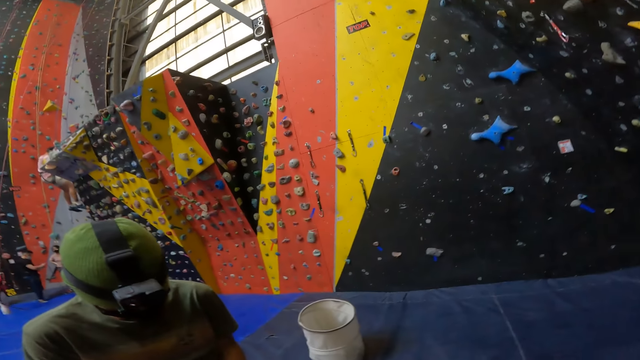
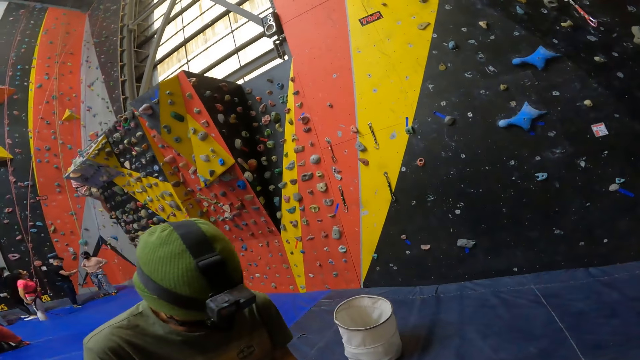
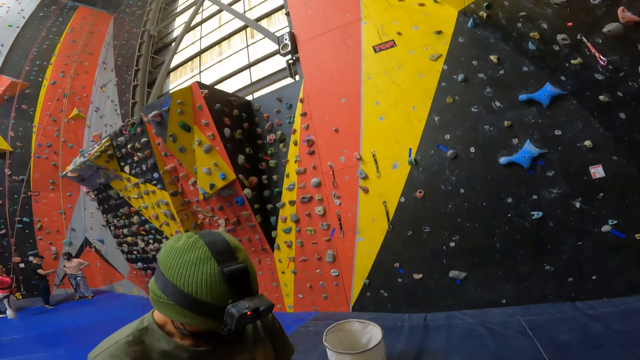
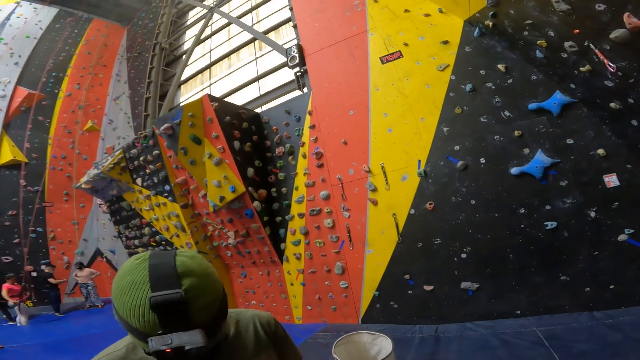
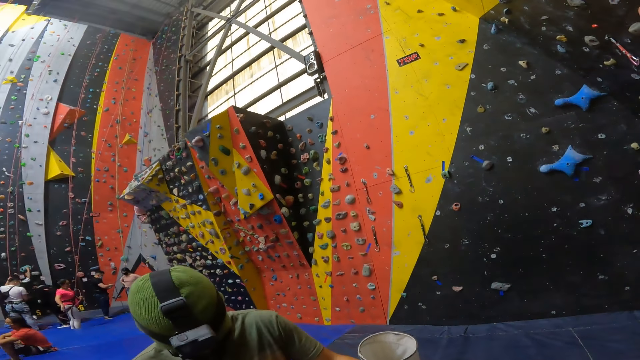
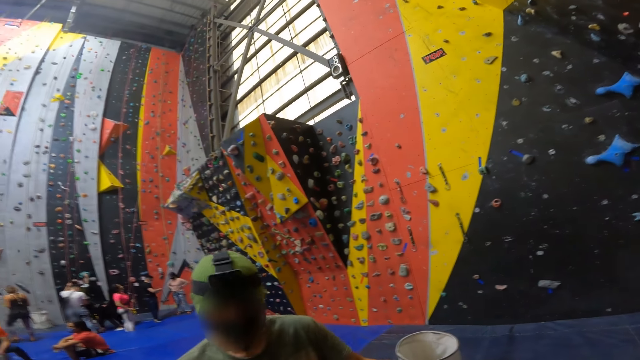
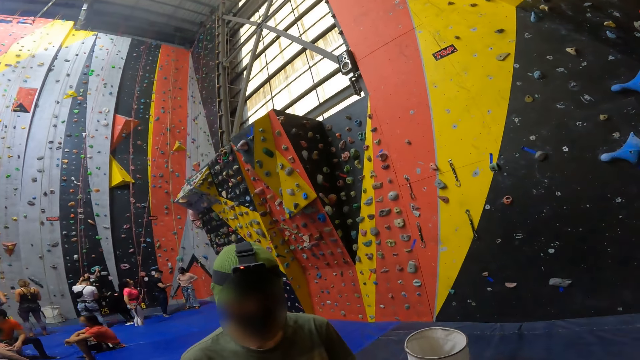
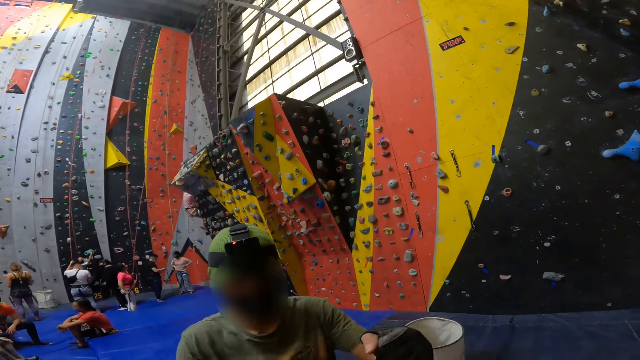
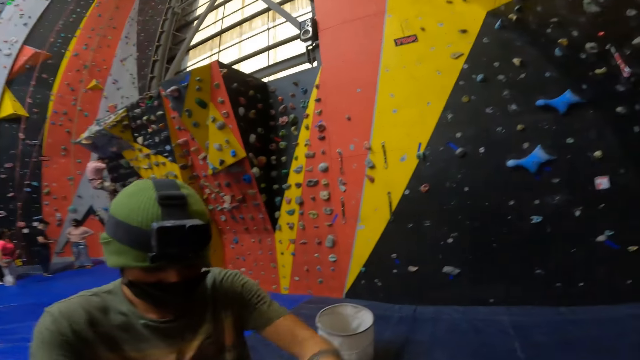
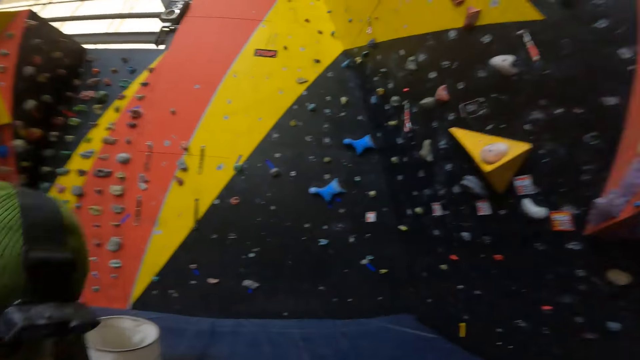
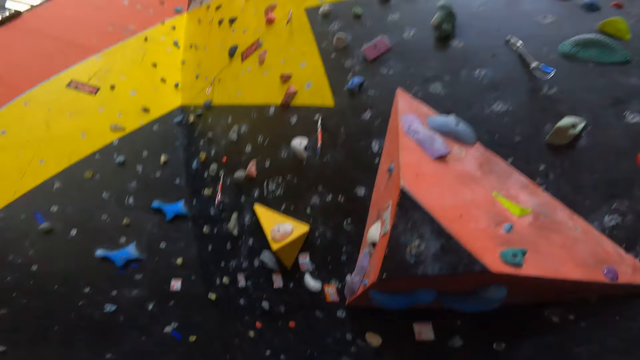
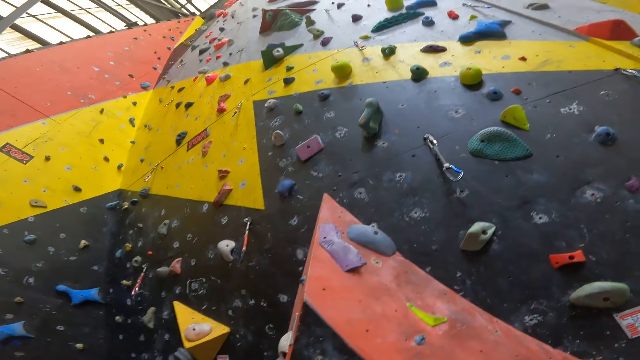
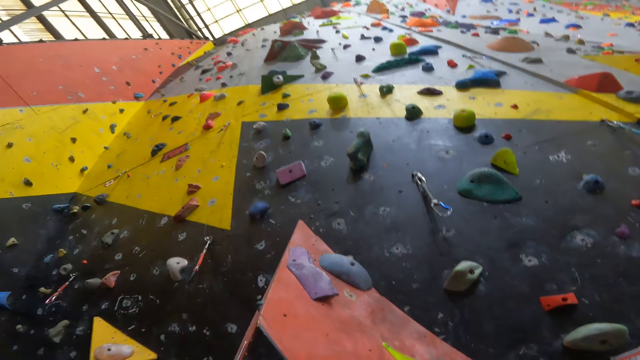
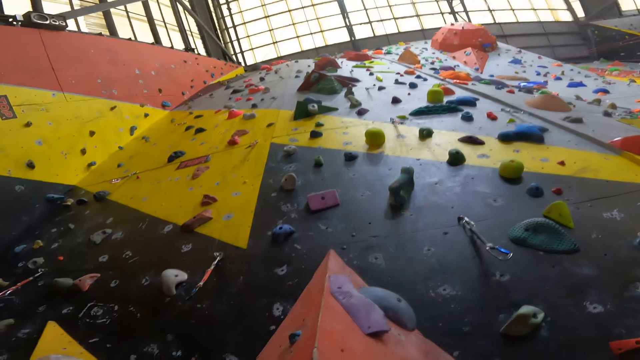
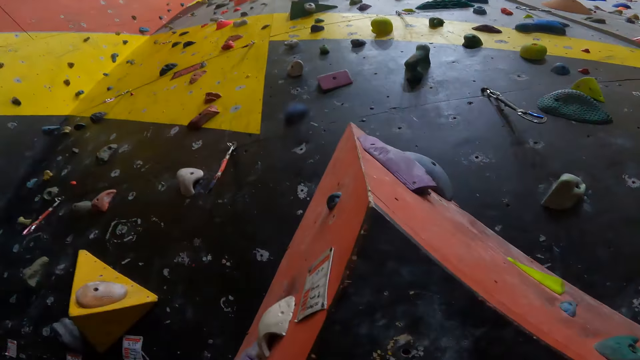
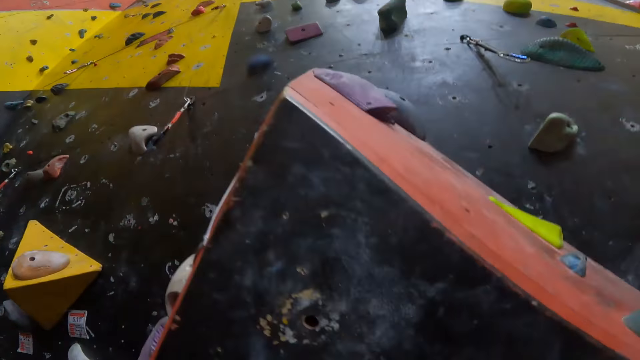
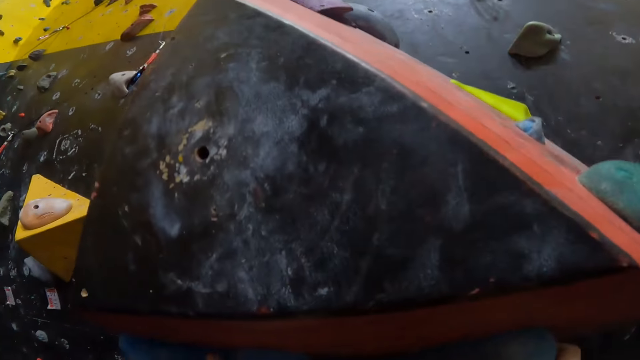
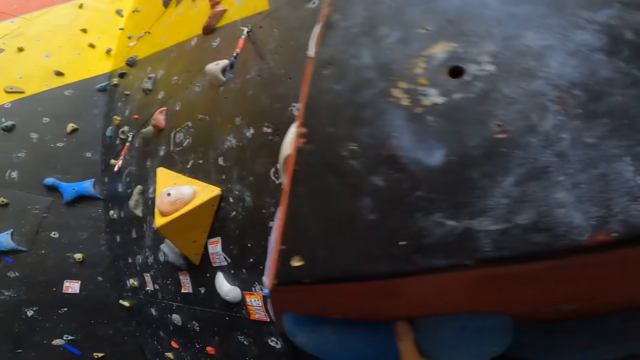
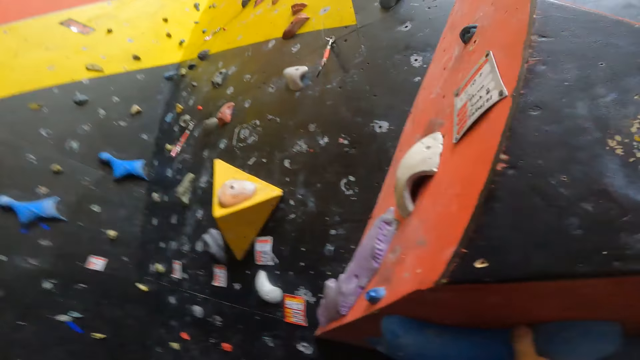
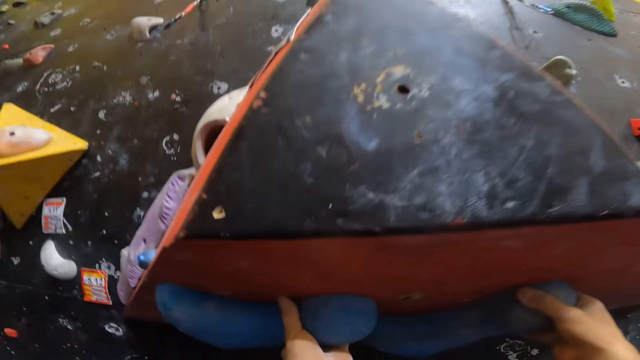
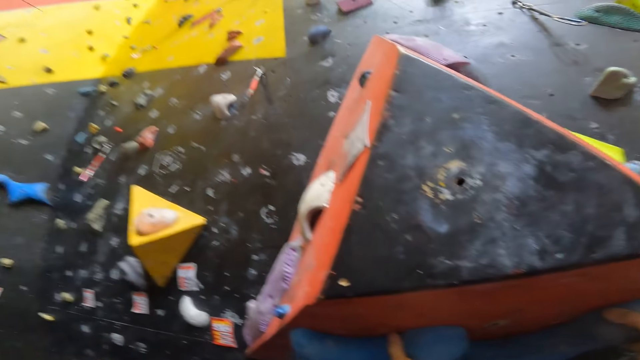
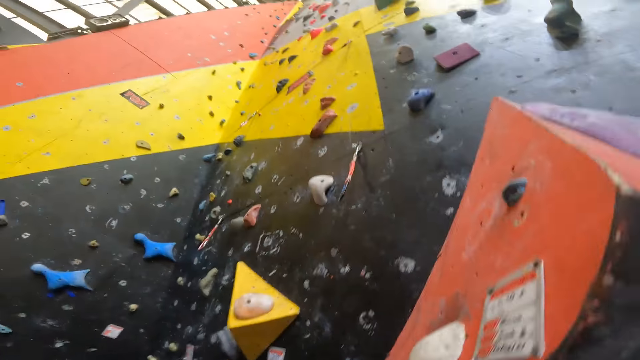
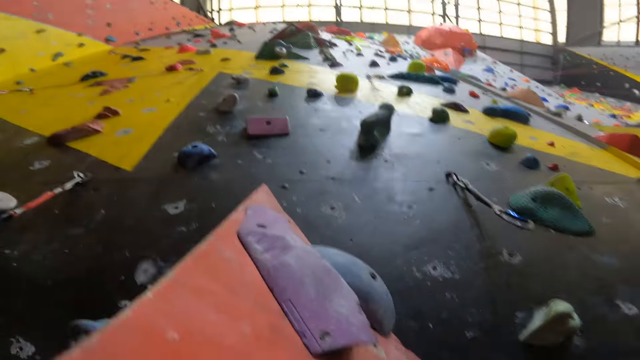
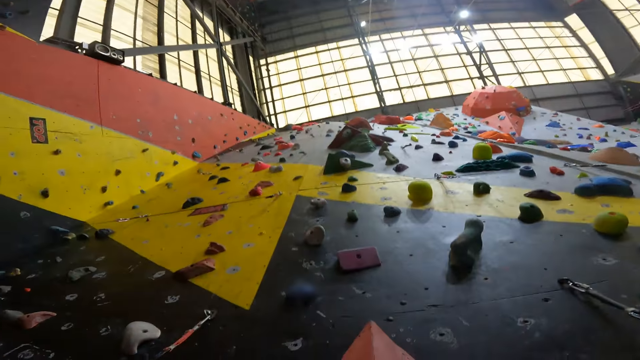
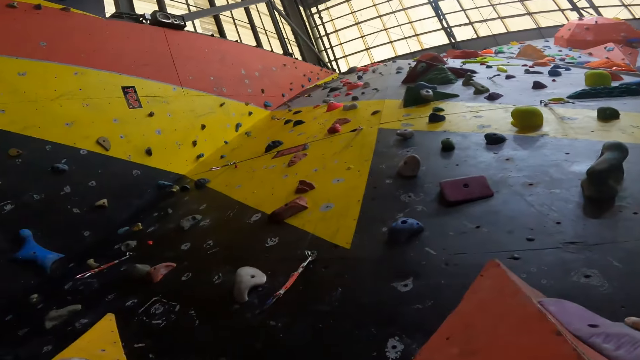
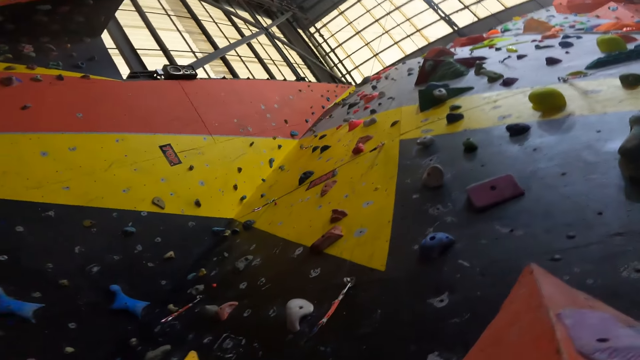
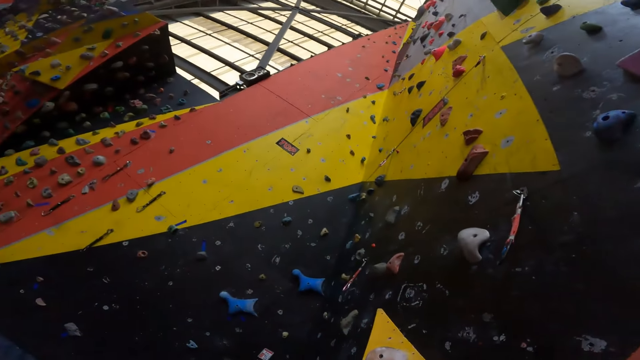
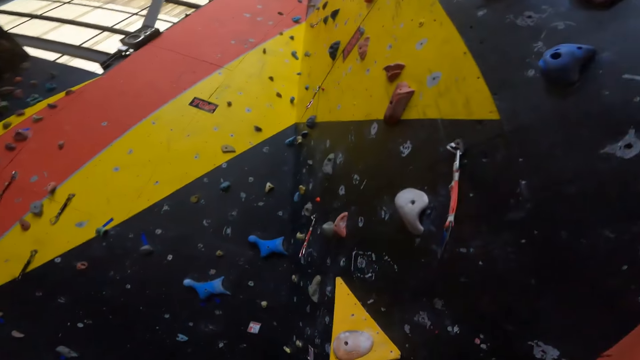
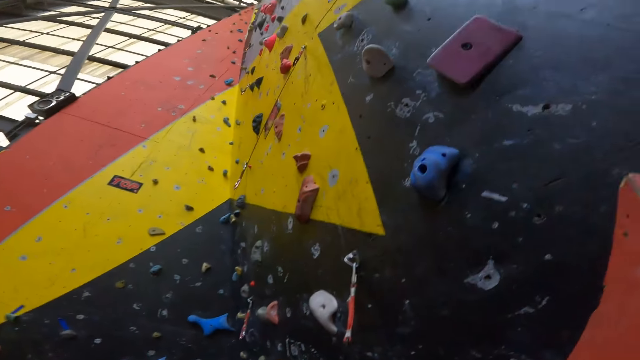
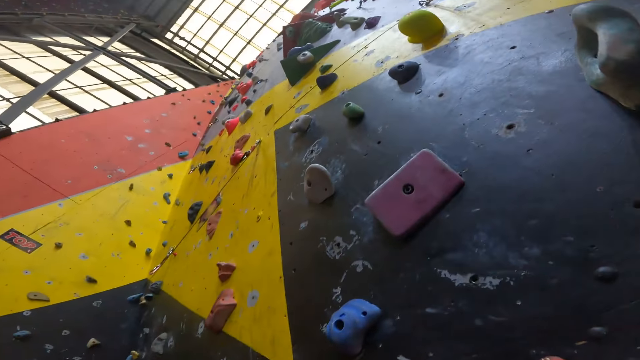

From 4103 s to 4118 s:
The camera wearer climbs the climbing wall.

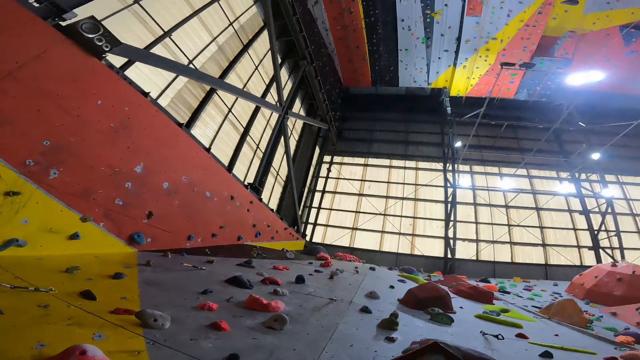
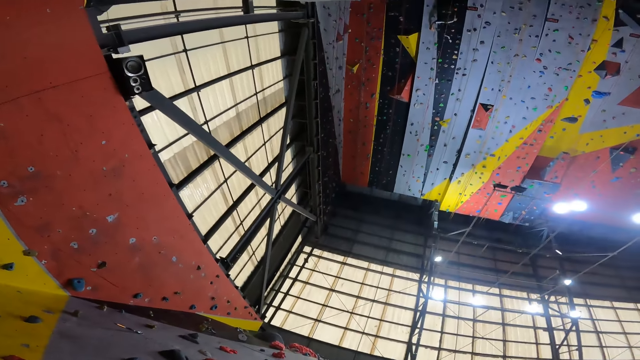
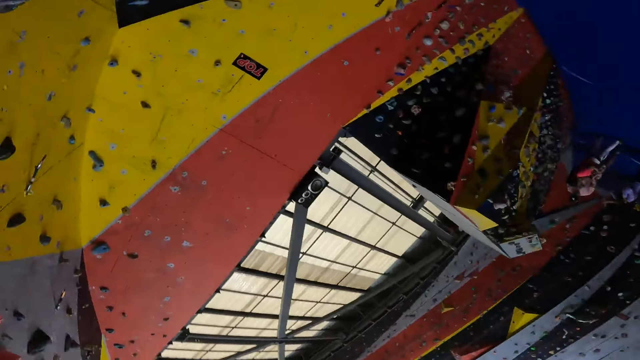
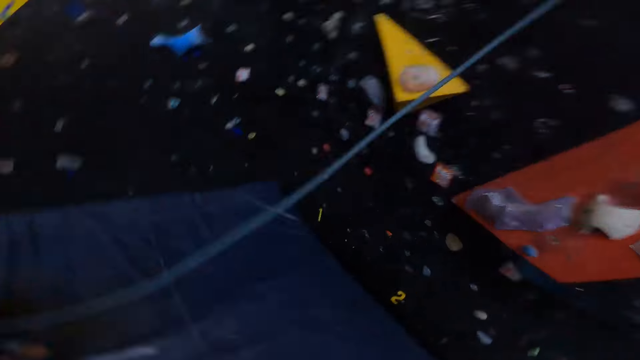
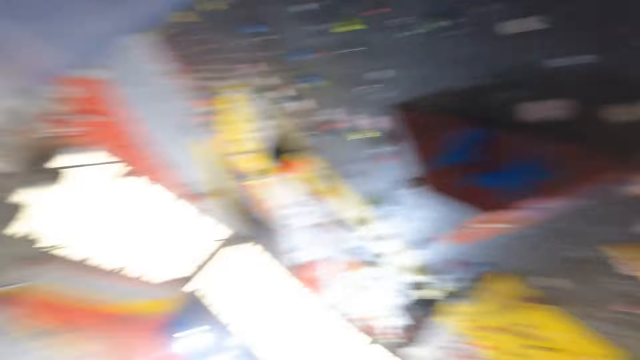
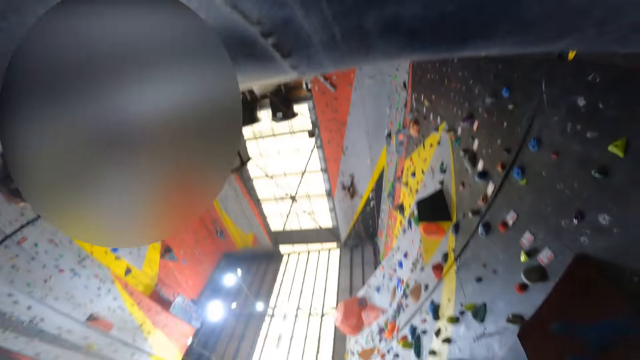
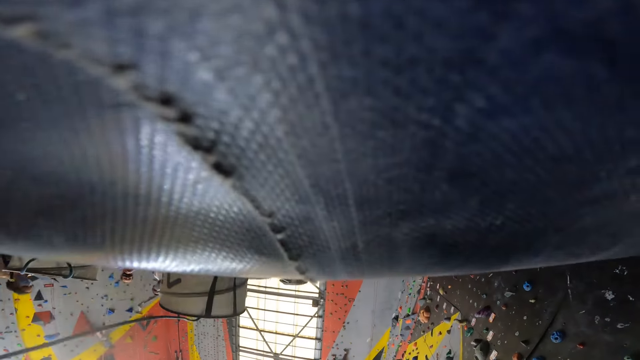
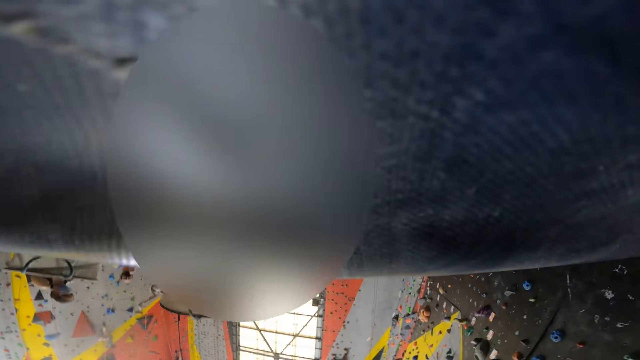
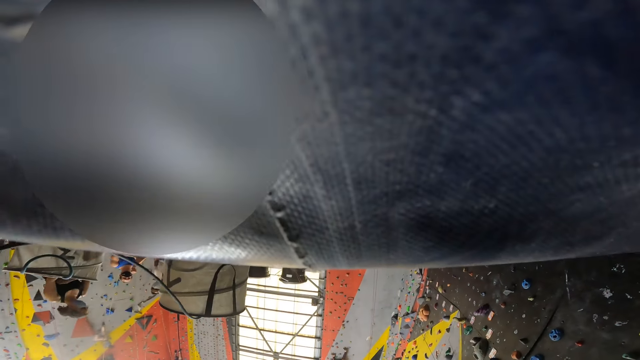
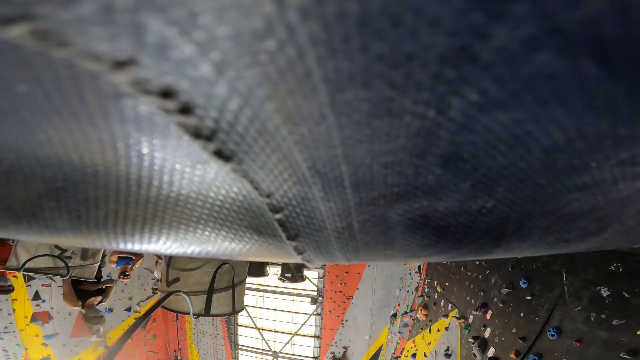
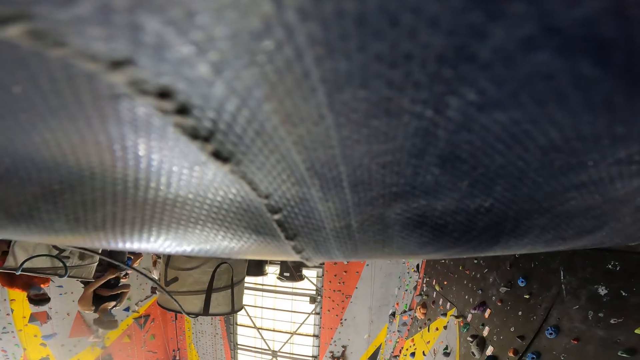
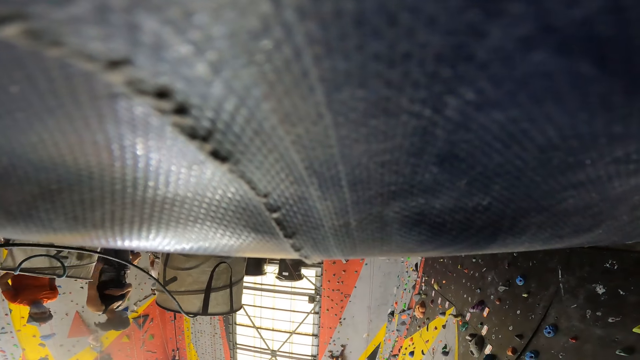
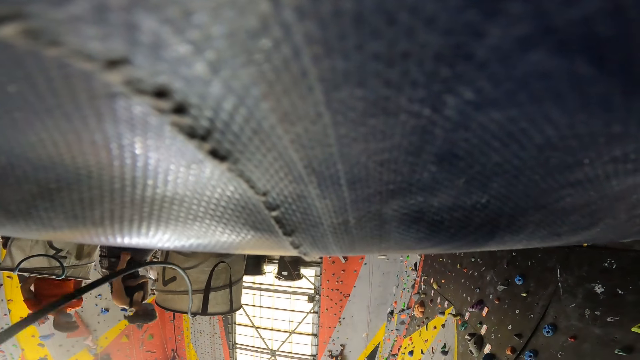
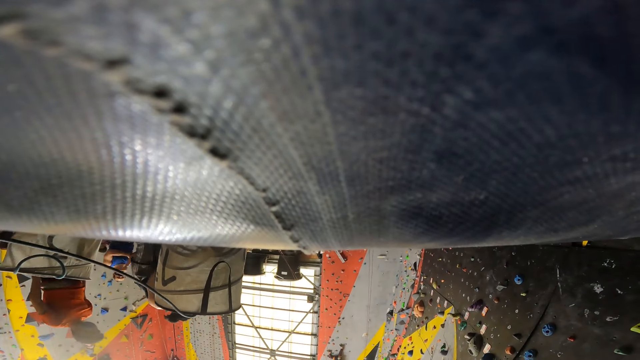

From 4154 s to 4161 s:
The camera wearer looks around.
